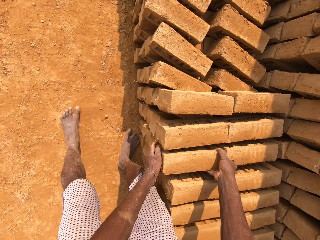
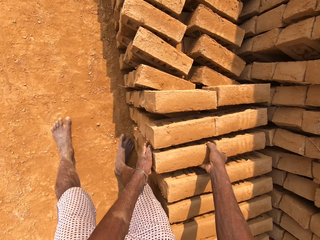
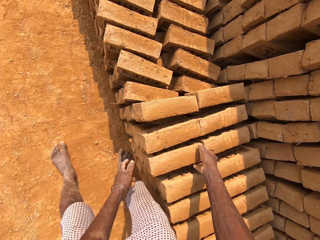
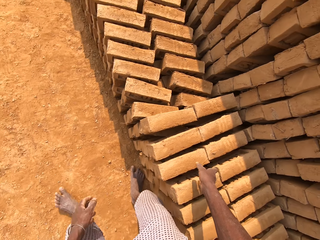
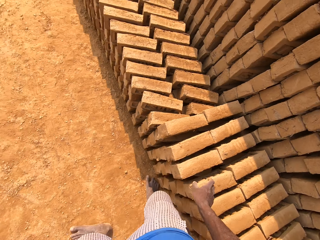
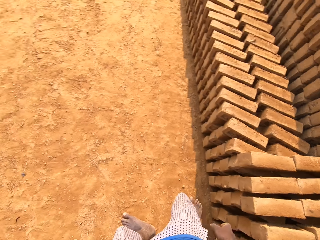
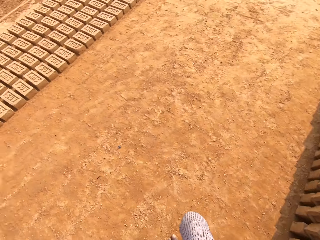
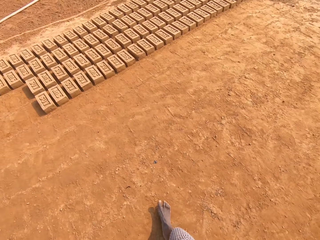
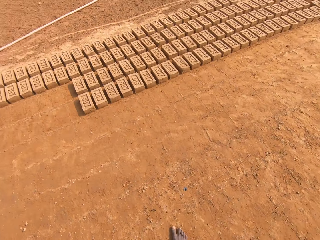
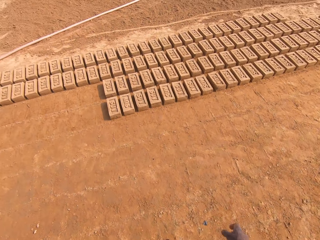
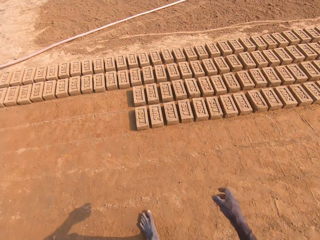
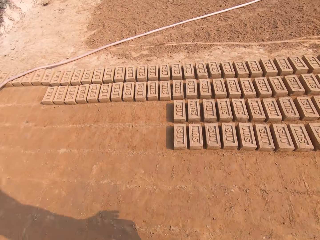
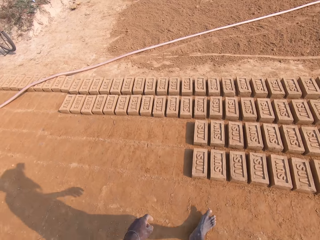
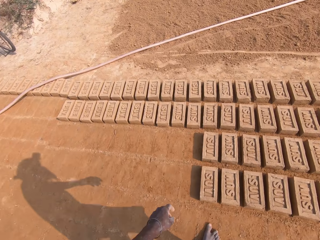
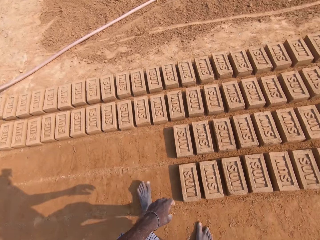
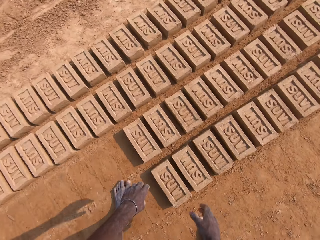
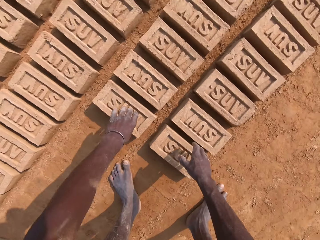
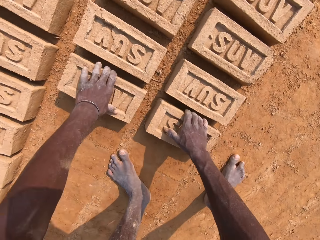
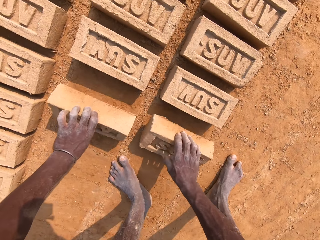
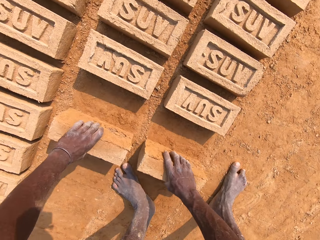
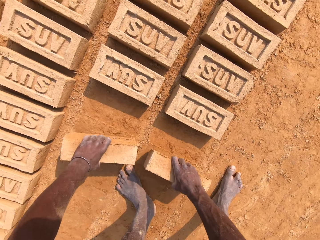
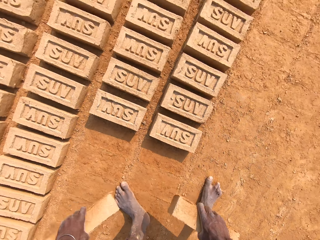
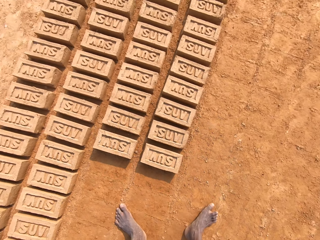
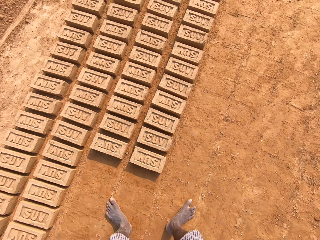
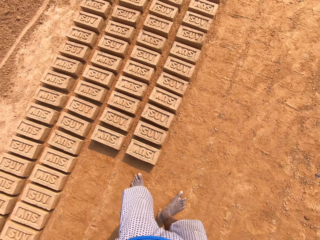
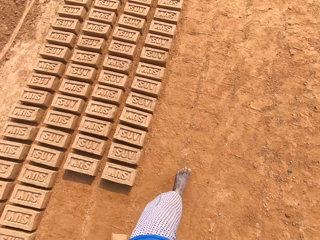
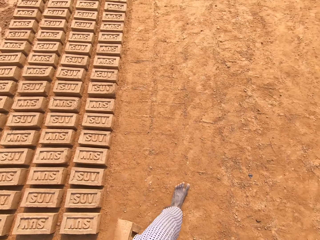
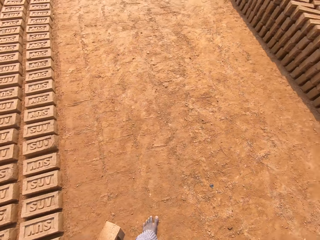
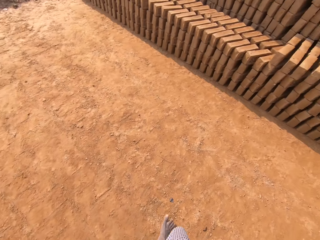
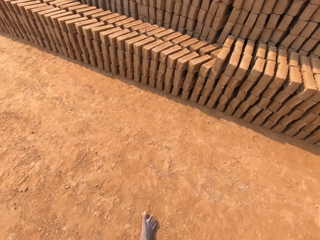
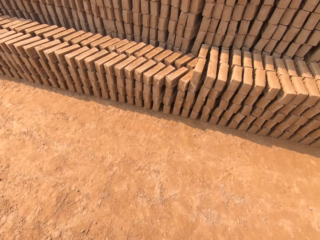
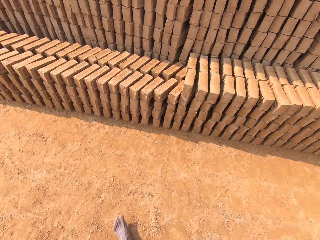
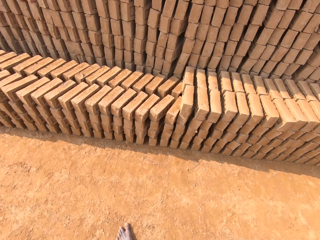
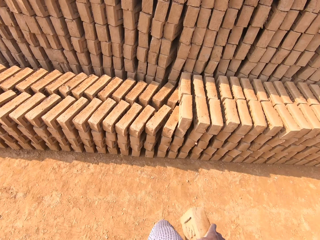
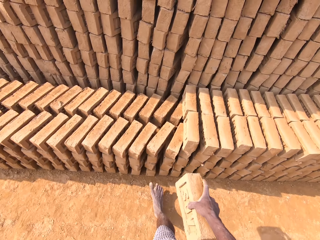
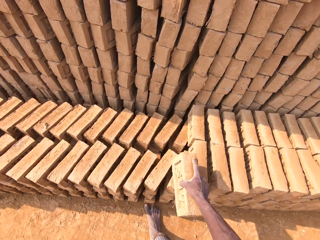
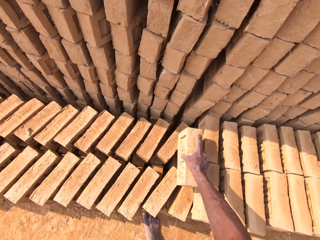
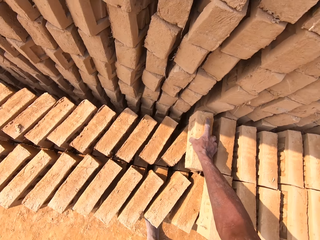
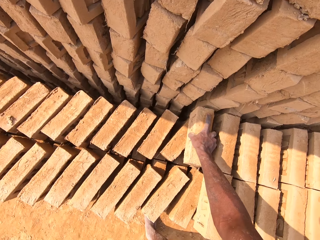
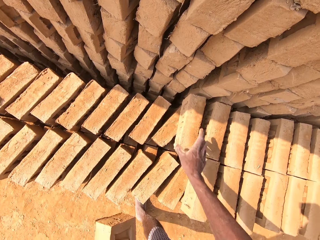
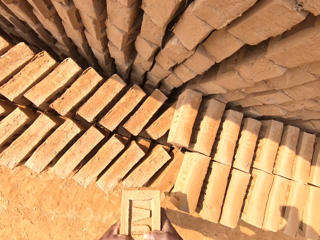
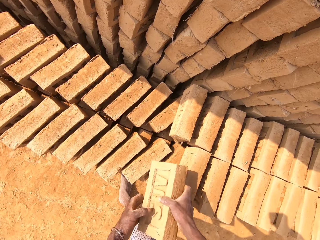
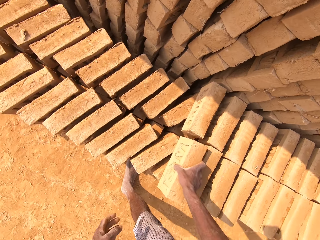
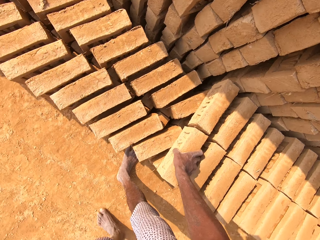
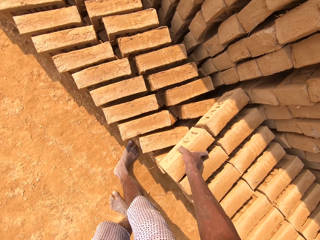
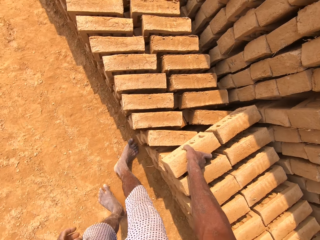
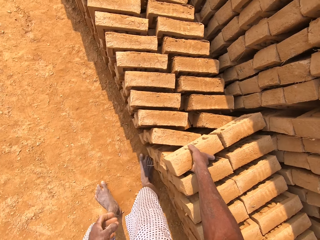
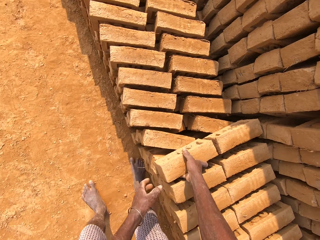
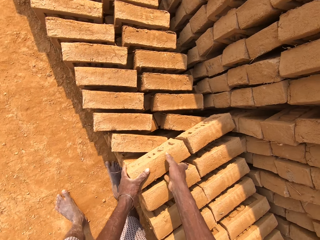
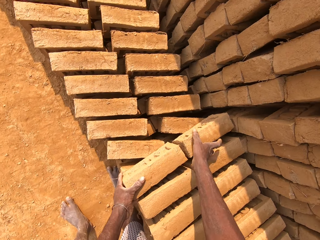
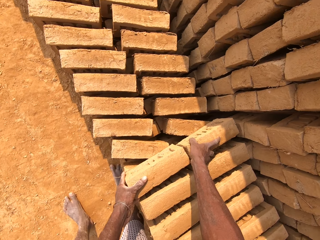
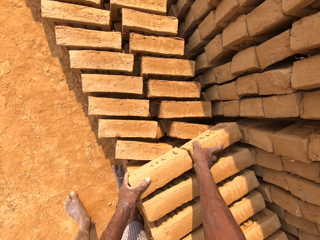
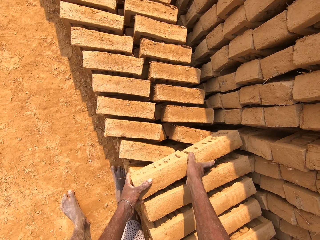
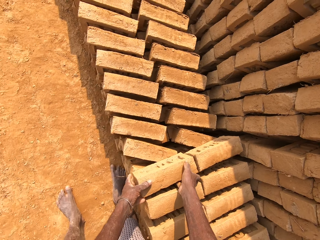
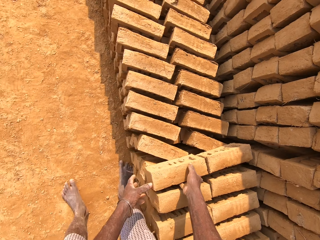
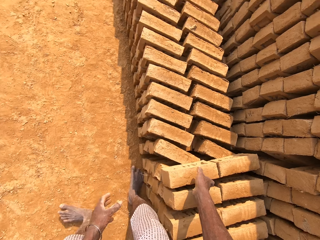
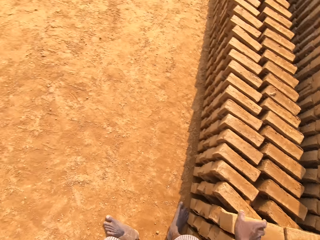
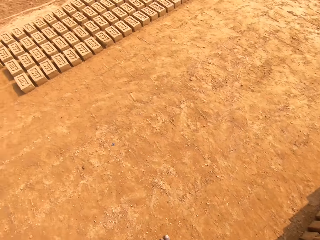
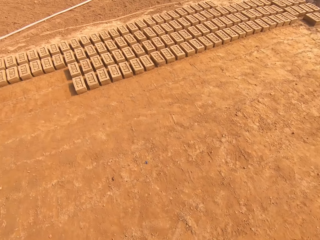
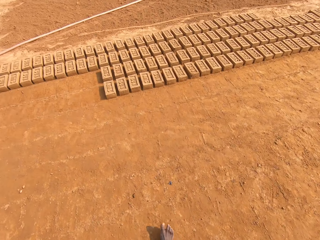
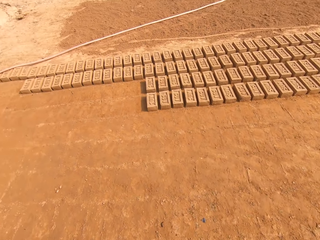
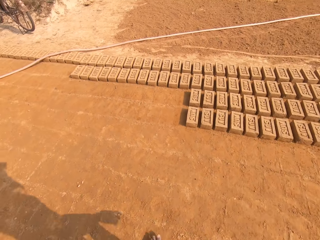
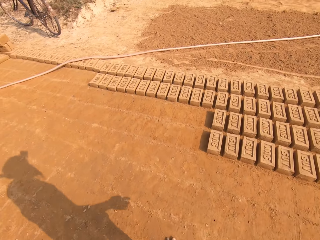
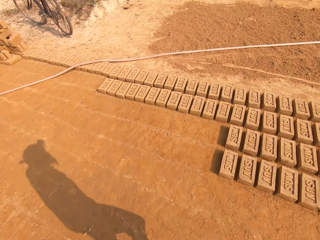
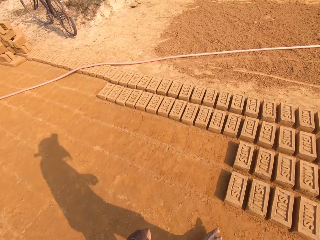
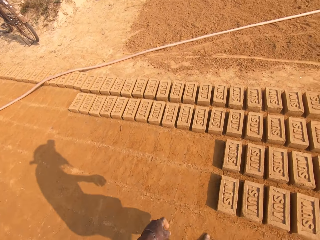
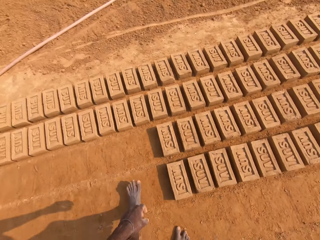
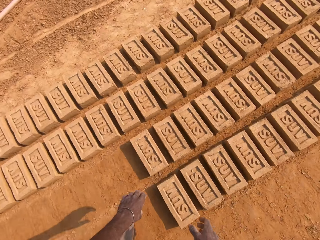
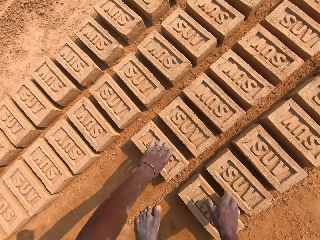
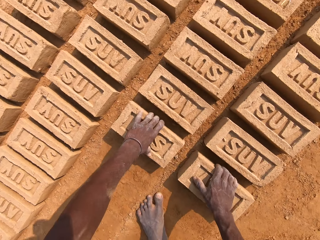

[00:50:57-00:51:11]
The camera wearer moves a brick on other bricks. They walk around the field. They pick bricks from the ground. They walk around the field. They put a brick on other bricks. They put a brick on other bricks again. They move a brick on other bricks. They walk around the field.

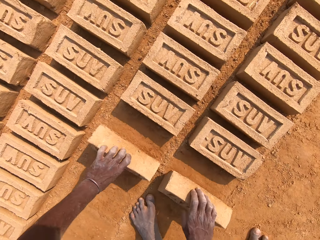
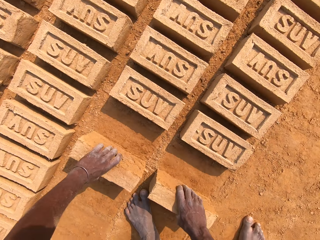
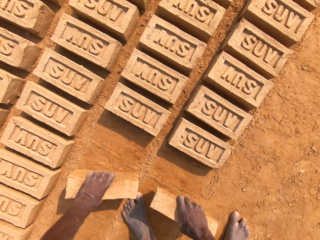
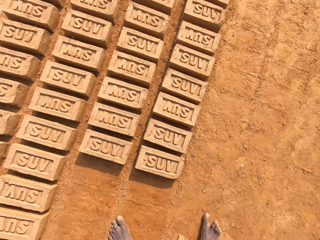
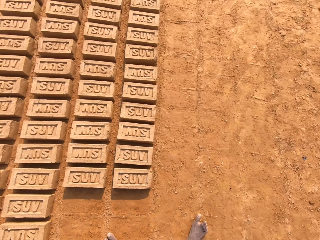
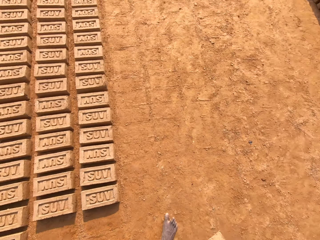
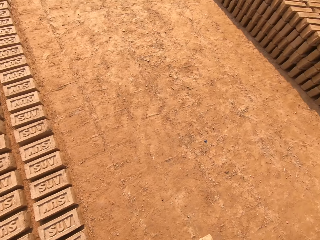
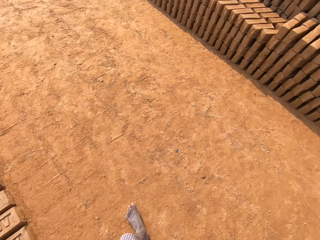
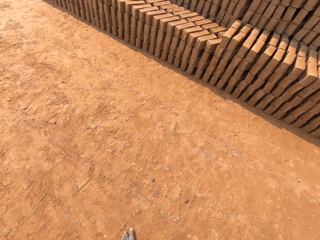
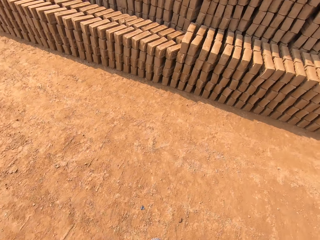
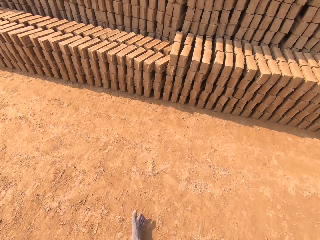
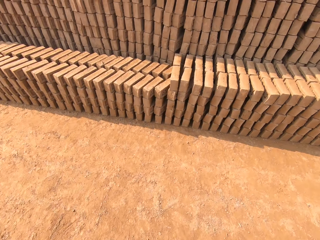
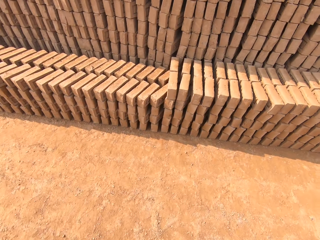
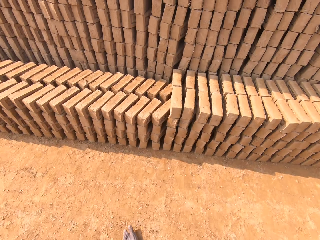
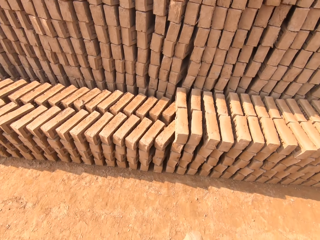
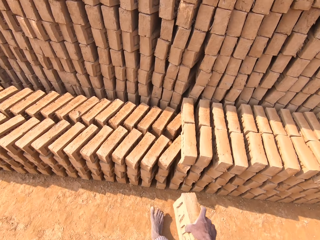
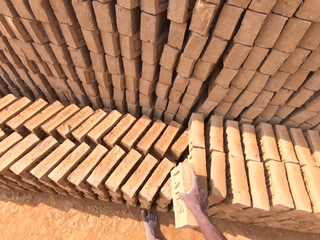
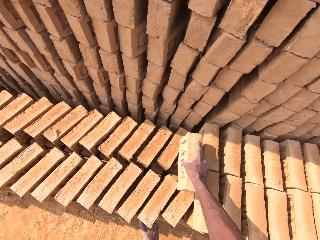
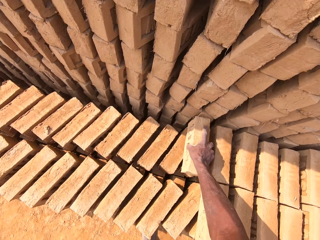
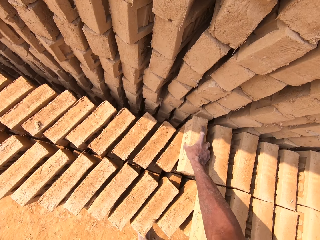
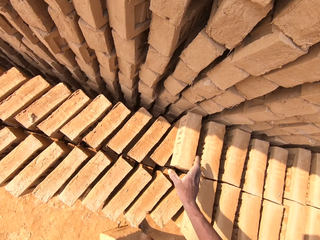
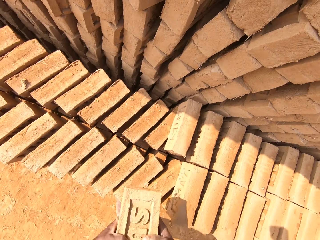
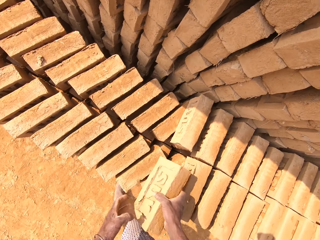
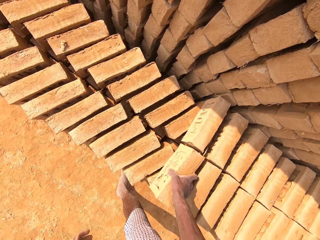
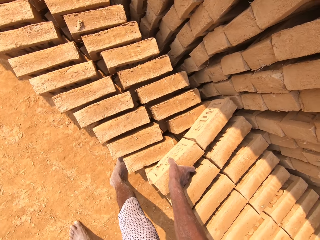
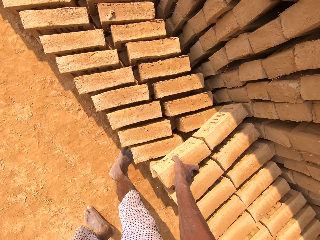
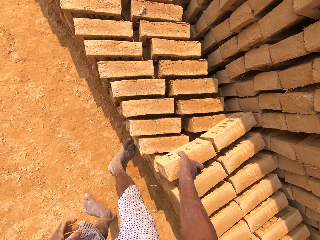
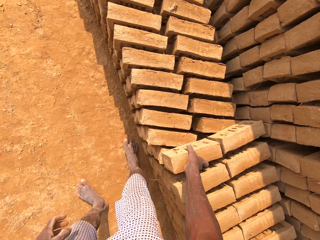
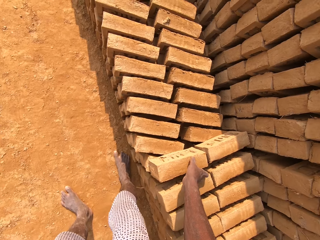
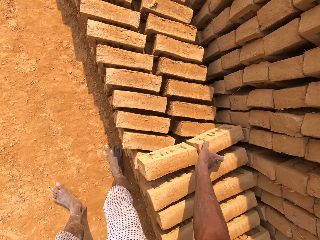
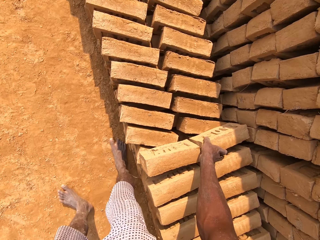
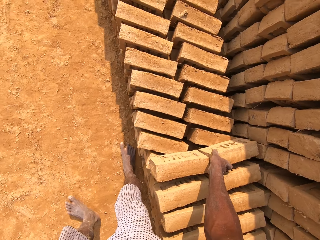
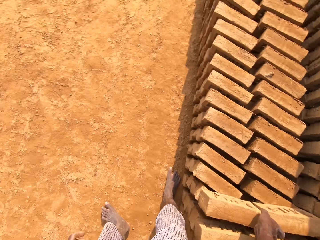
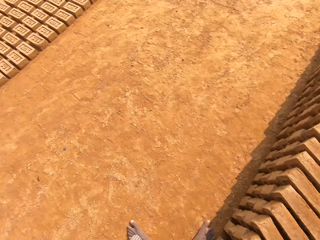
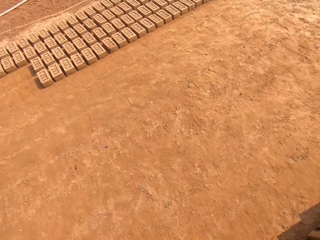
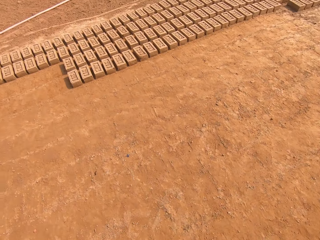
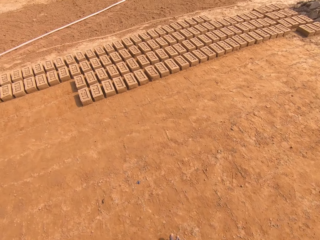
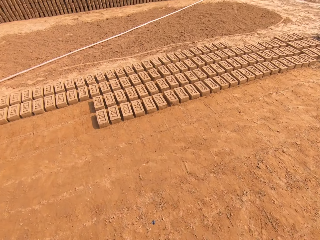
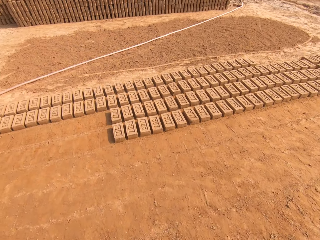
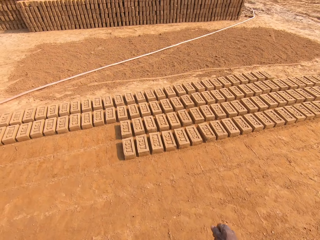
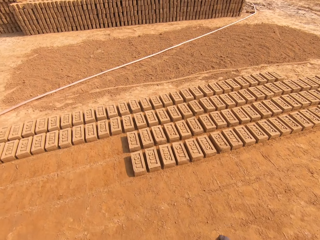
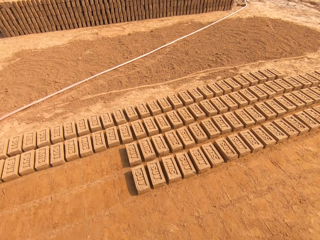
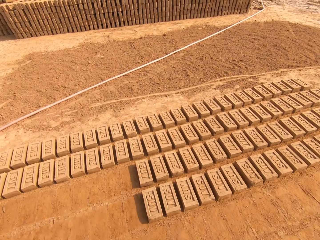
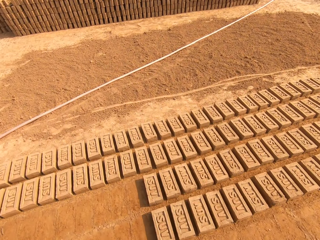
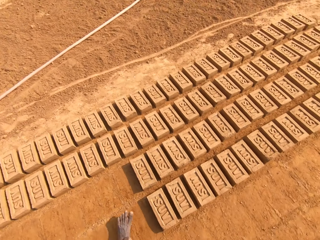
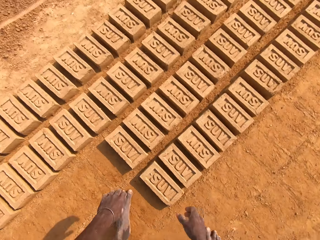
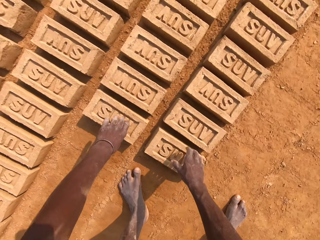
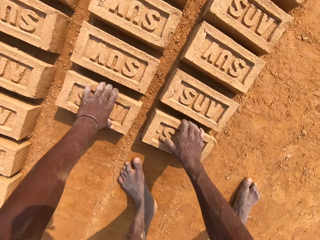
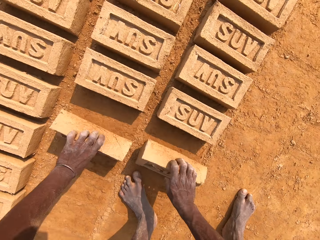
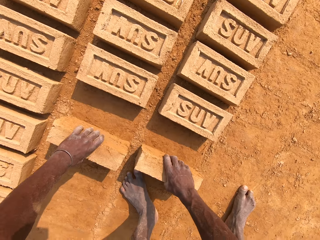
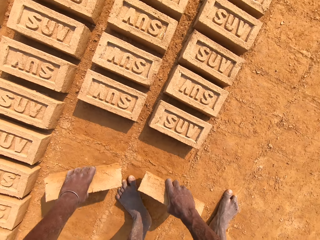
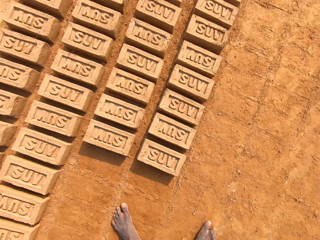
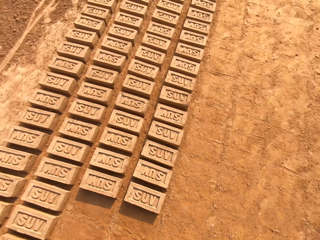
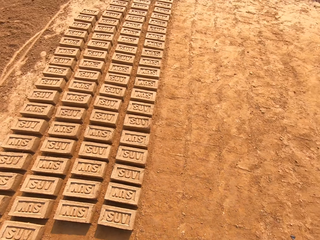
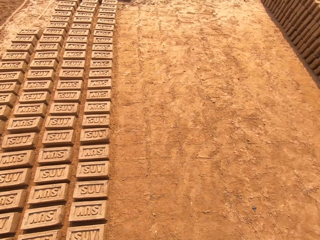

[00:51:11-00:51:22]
The camera wearer picks bricks from the ground. They walk around the field. They put a brick on other bricks. They put a brick on other bricks again. They move a brick on other bricks. They walk around the field. They pick bricks from the ground.
